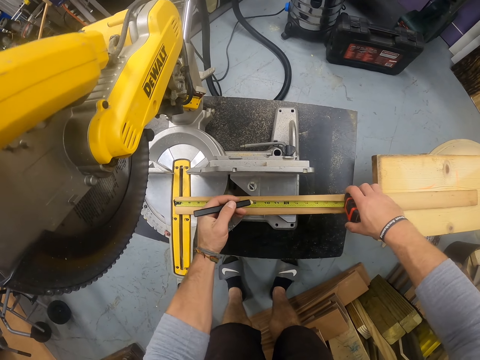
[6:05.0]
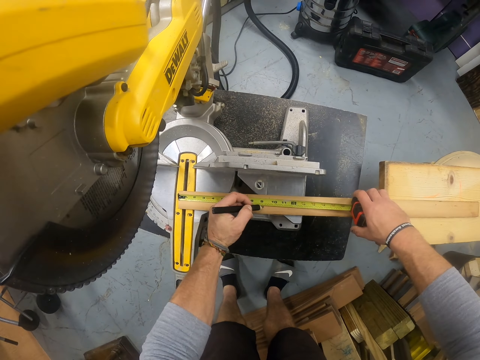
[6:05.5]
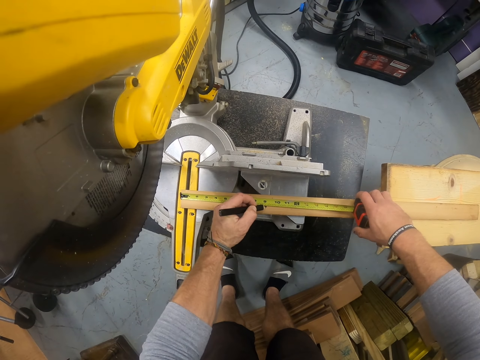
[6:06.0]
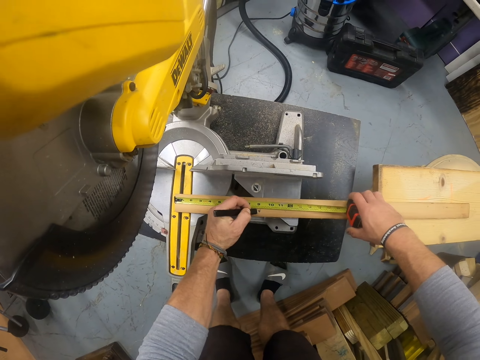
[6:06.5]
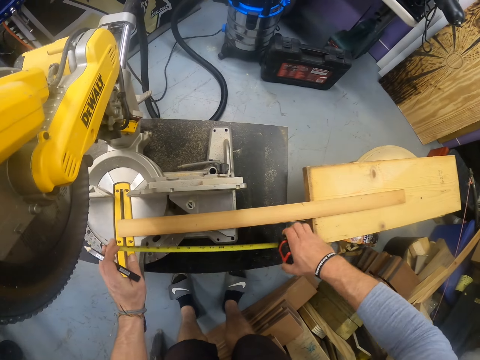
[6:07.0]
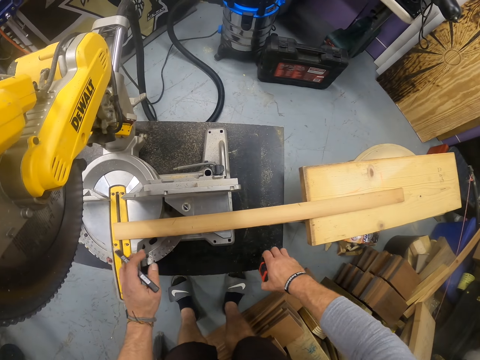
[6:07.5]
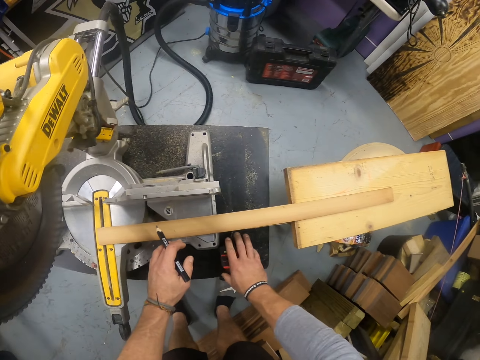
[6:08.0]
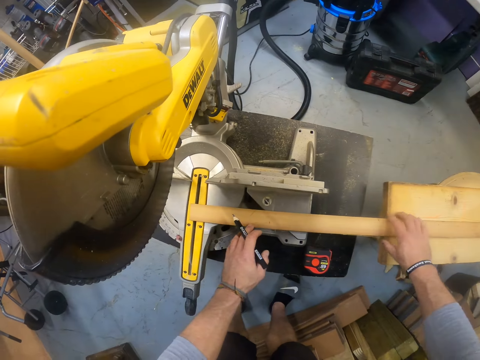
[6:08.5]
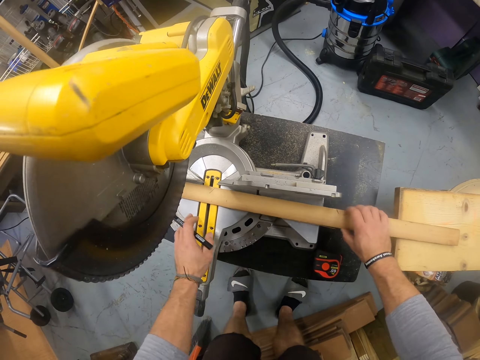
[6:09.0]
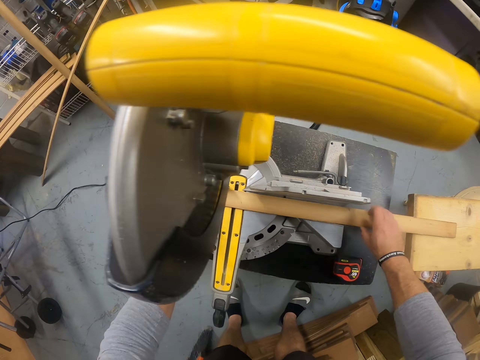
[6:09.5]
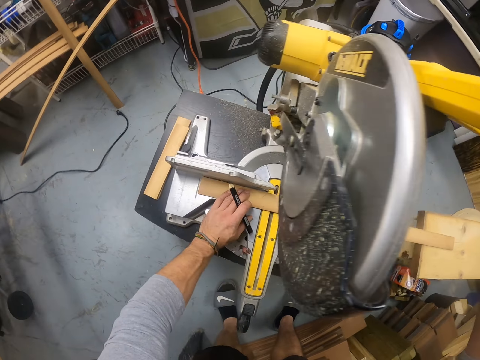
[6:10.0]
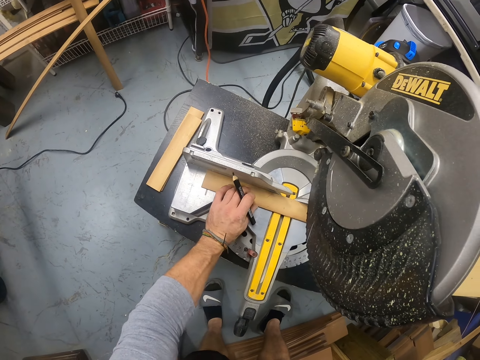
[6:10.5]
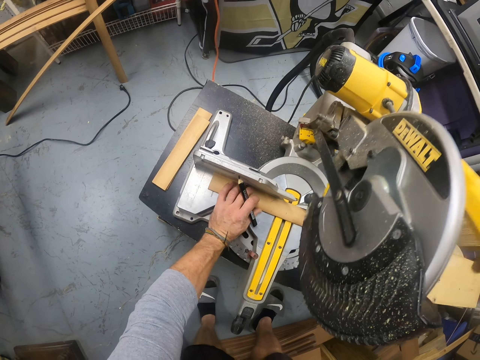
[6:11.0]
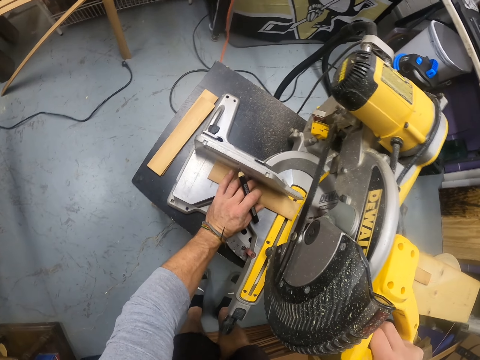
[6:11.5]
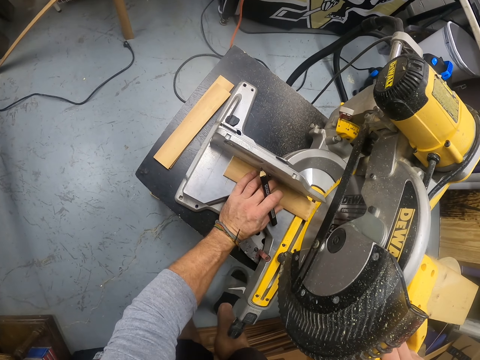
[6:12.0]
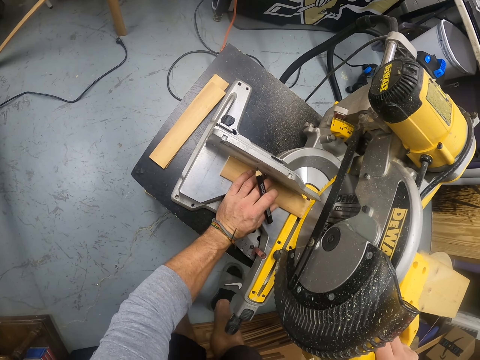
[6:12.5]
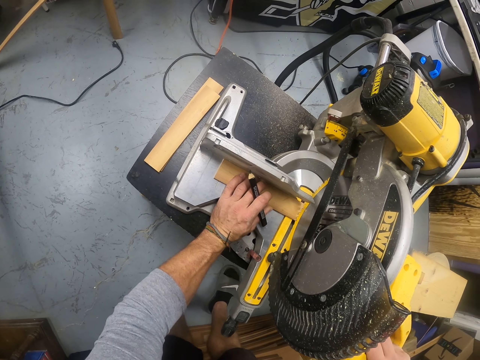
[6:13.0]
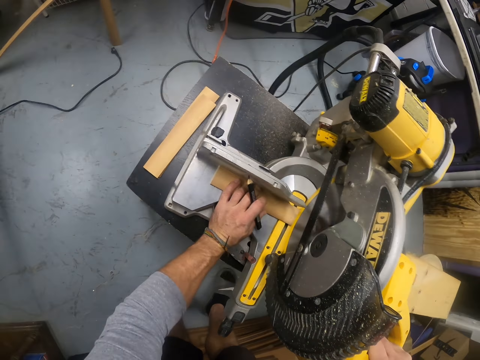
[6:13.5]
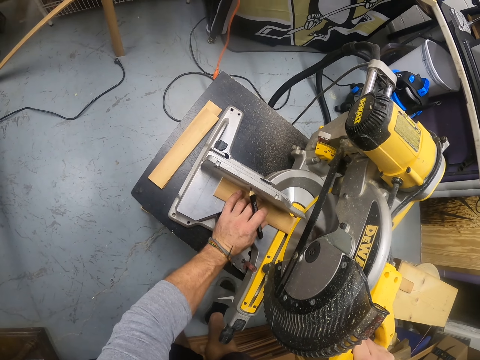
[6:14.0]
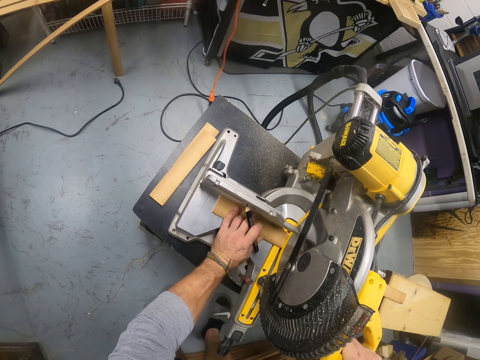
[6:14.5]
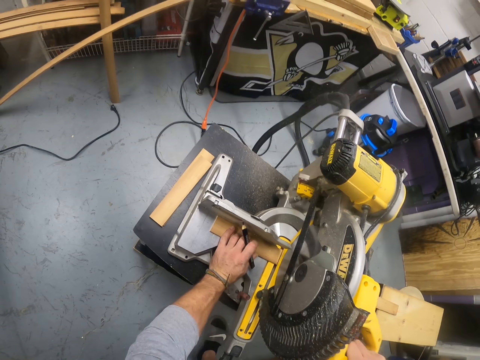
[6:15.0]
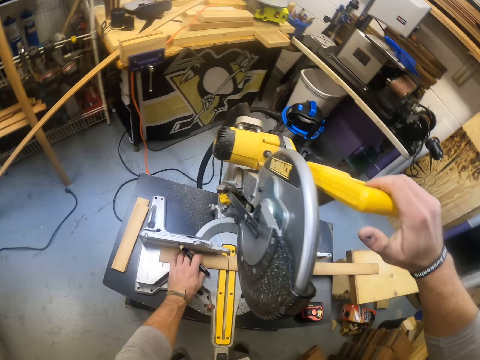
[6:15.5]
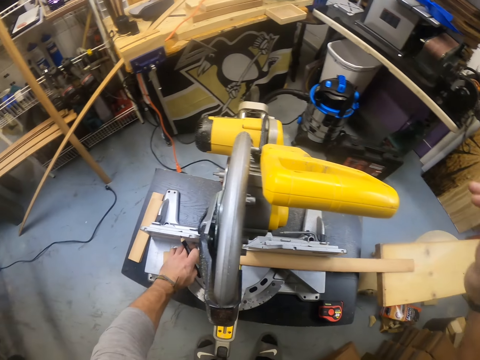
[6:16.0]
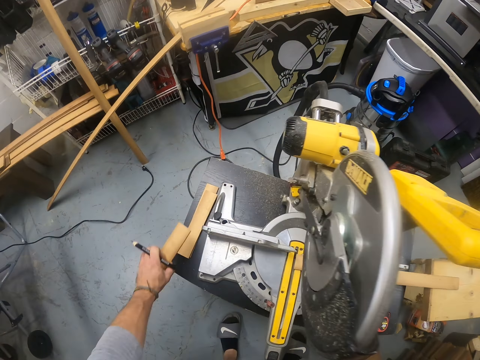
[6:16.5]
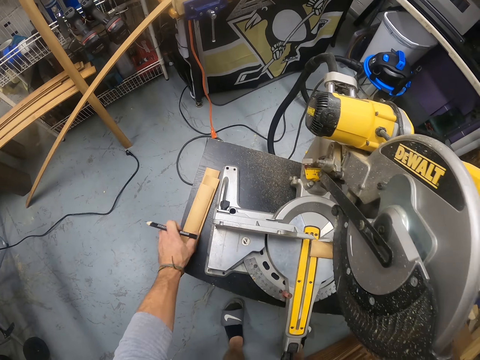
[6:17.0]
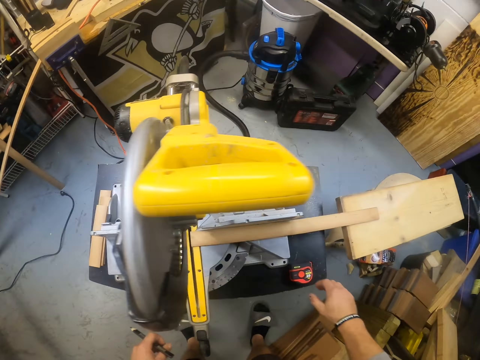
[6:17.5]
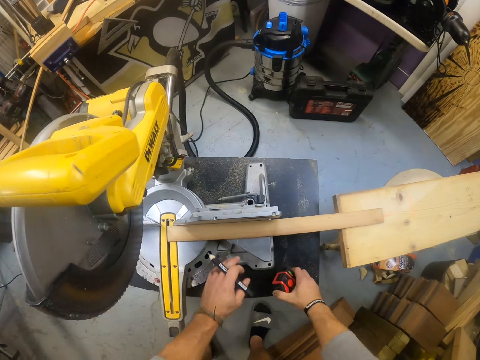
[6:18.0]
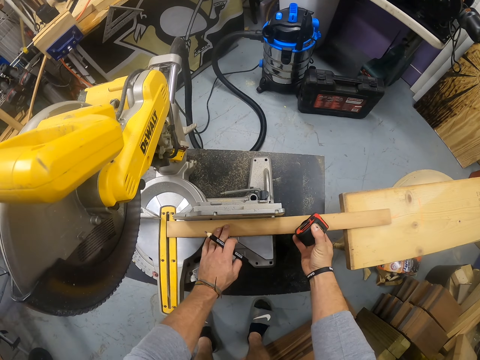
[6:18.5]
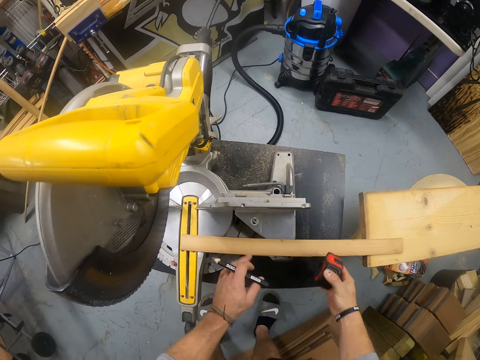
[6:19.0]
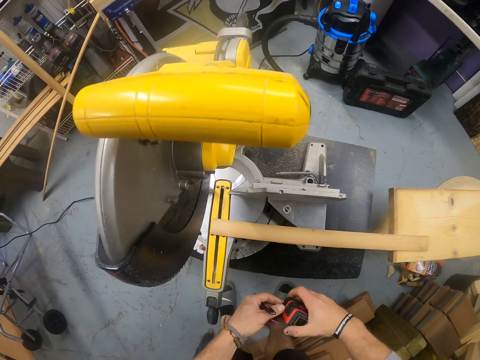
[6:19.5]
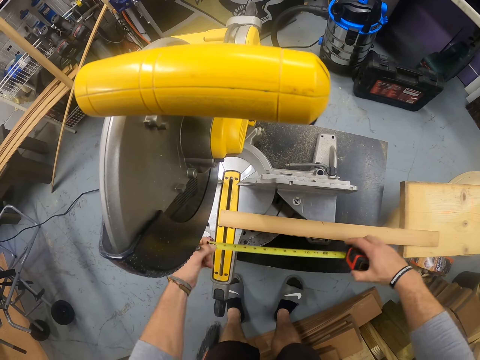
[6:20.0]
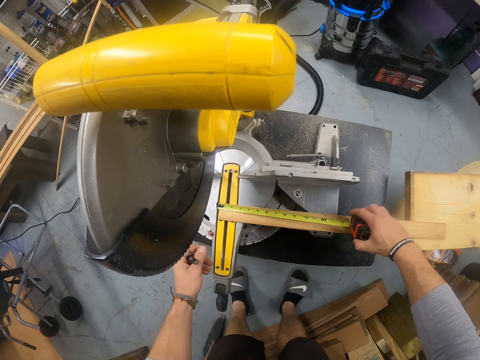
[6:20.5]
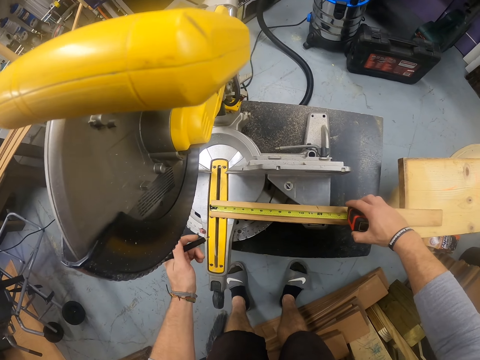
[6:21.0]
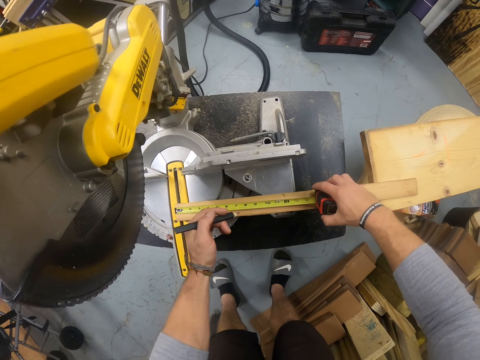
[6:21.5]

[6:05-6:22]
The camera wearer closes the measuring tape with both hands. He drops the measuring tape on the bench with his right hand. He adjusts the wood on the sawing machine with his right hand. He holds the wood on the sawing machine with his left hand. He cuts the wood with the sawing machine with his right hand. He drops the wood on a pile of wood on the bench with his left hand. He picks up the measuring tape on the bench with his right hand. He adjusts the wood on the sawing machine with both hands. He extends the measuring tape with both hands. He measures the wood on the sawing machine with the measuring tape with his right hand. He marks the wood plank.

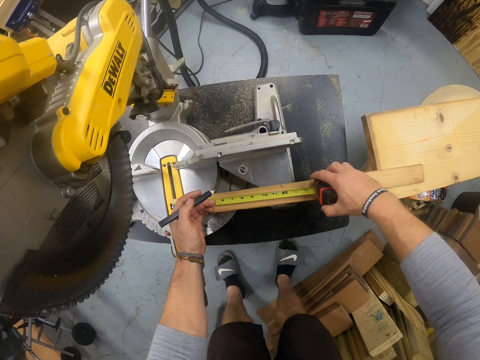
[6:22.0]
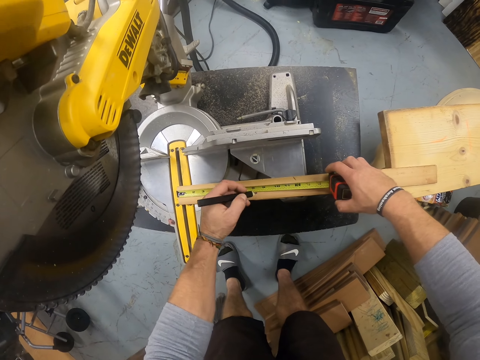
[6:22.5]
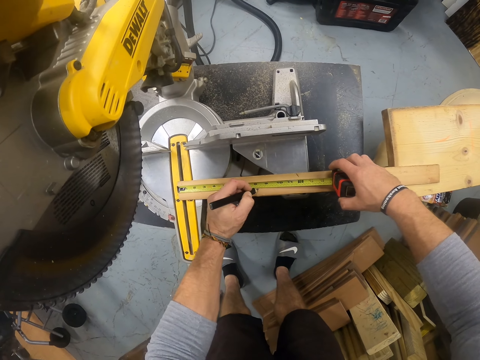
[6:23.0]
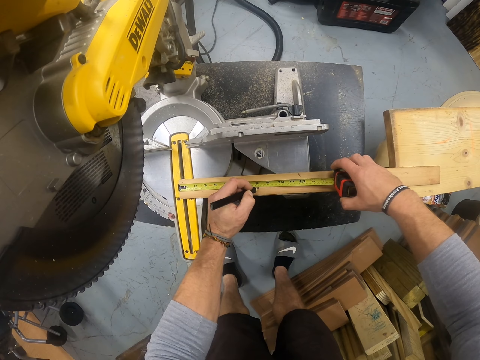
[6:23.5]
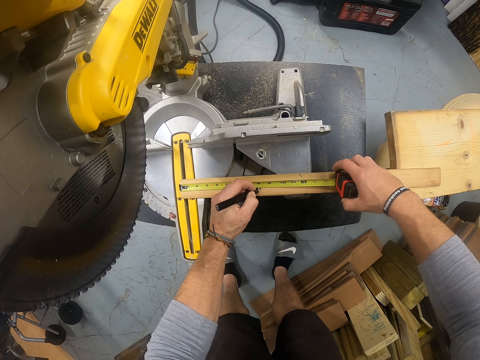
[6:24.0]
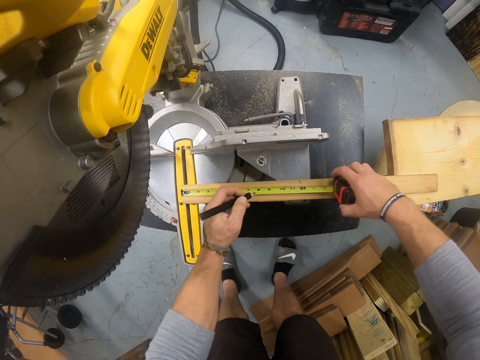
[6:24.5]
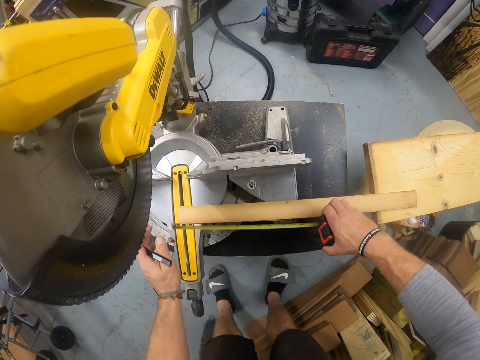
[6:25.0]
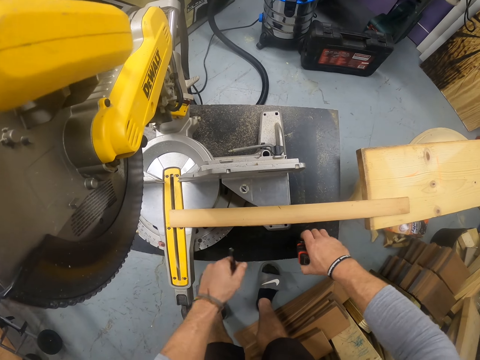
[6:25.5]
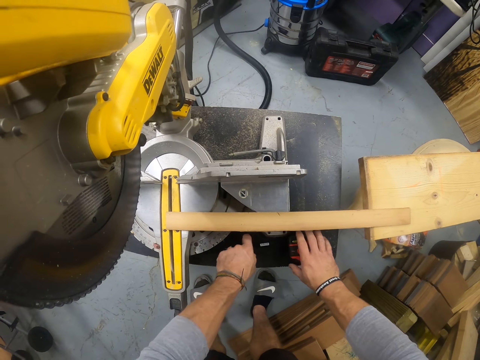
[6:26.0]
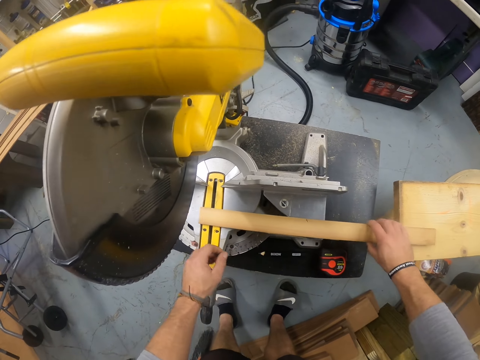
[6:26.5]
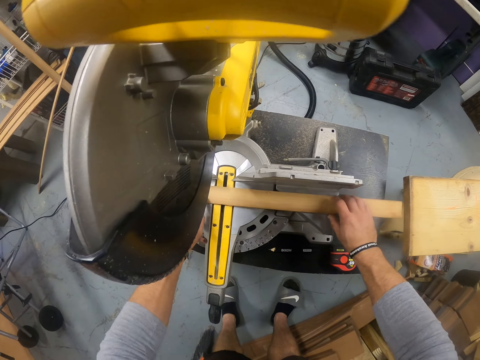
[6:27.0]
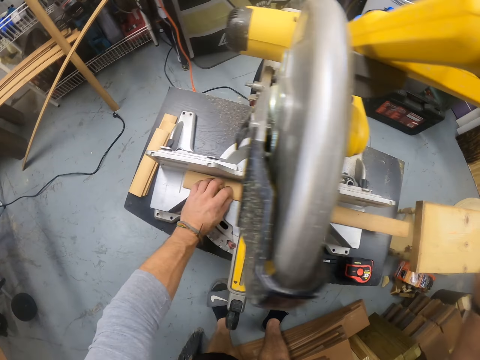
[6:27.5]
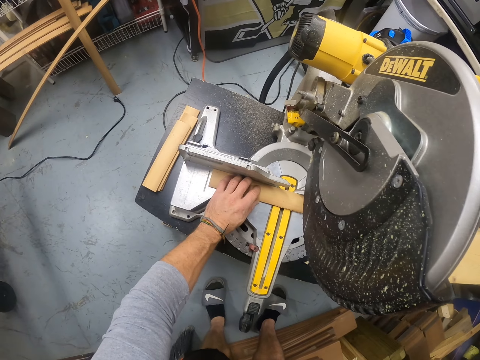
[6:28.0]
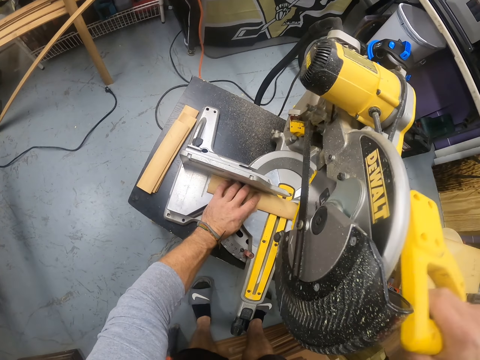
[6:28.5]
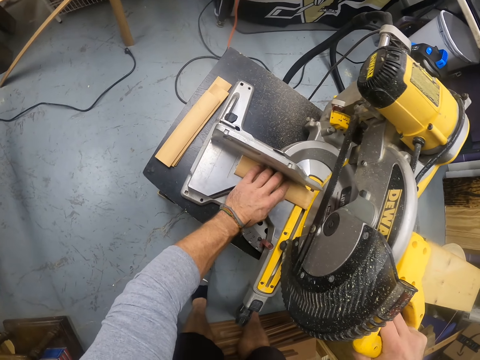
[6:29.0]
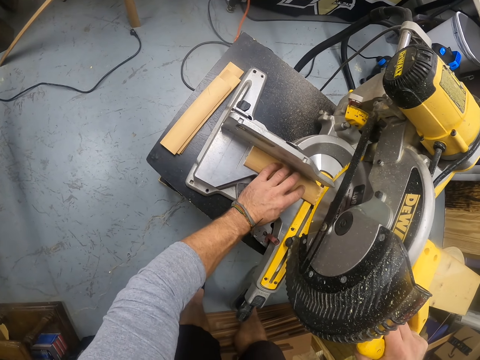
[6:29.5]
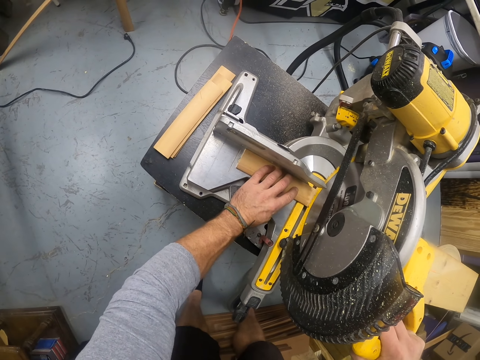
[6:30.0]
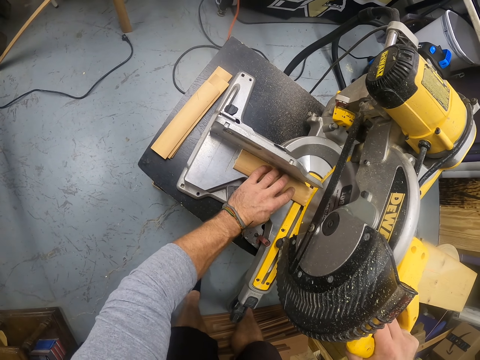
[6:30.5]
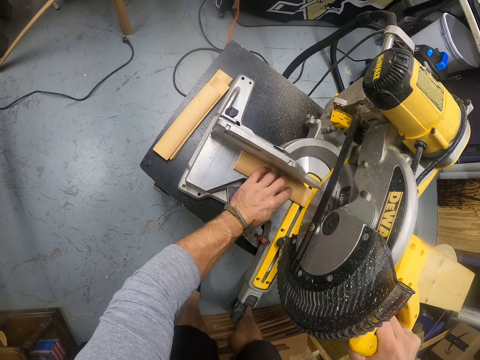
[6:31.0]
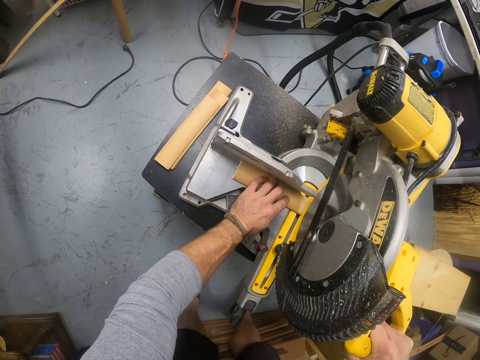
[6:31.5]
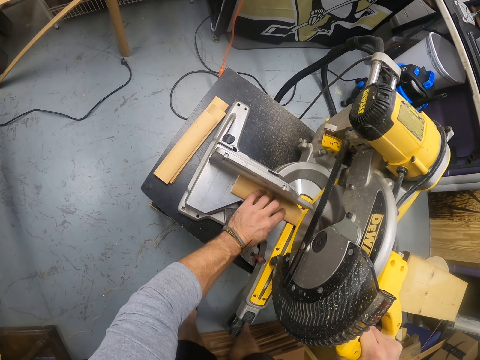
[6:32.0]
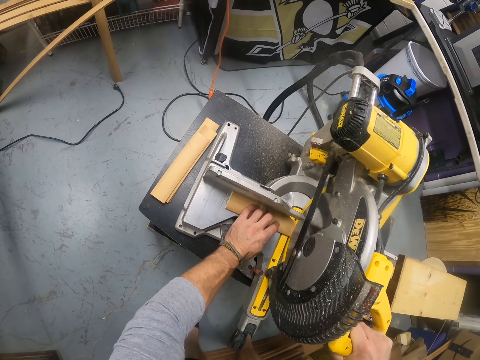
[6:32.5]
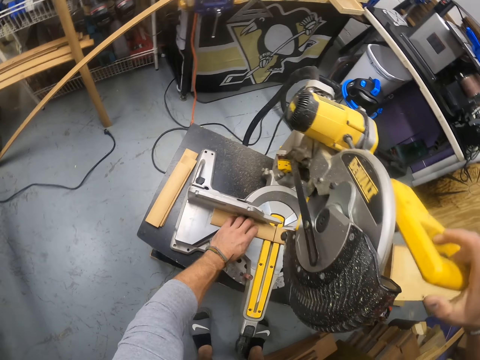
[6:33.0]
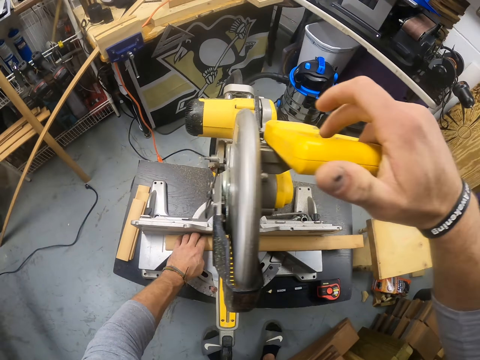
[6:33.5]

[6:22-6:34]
The camera wearer closes the measuring tape with his right hand. He drops the measuring tape on the bench with his right hand. He drops the pencil on the bench with his left hand. He adjusts the wood on the sawing machine with his right hand. He holds the wood on the sawing machine with his left hand. He cuts the wood with the sawing machine with his right hand.
